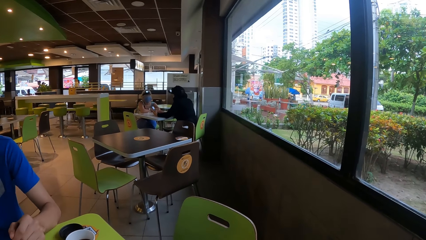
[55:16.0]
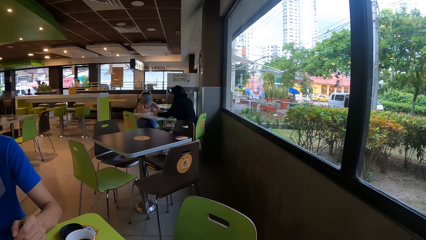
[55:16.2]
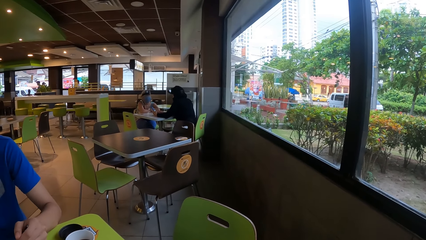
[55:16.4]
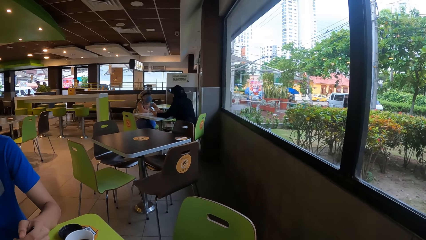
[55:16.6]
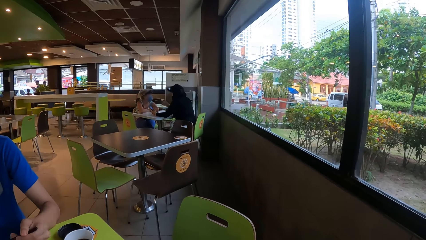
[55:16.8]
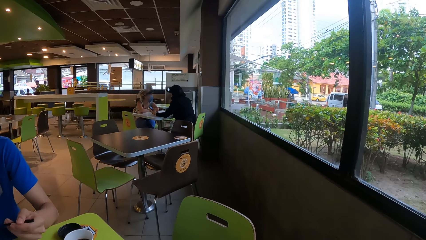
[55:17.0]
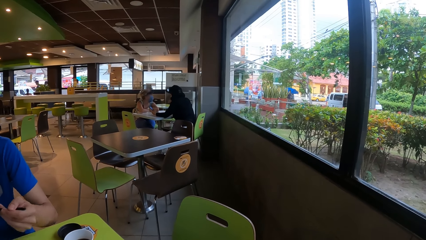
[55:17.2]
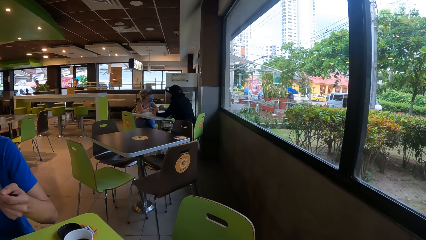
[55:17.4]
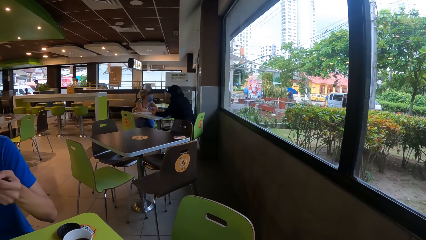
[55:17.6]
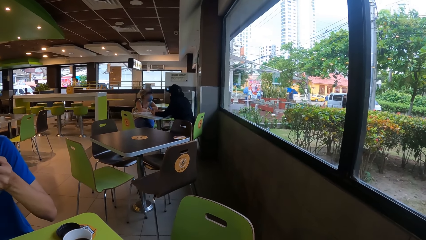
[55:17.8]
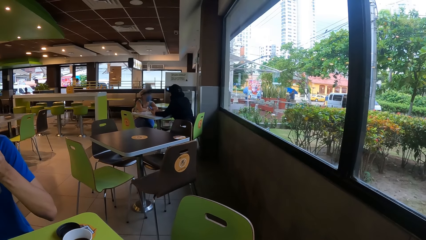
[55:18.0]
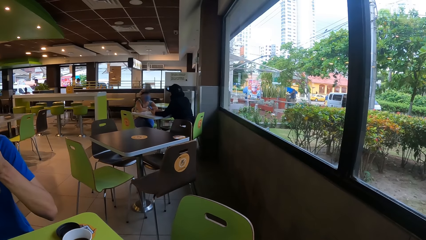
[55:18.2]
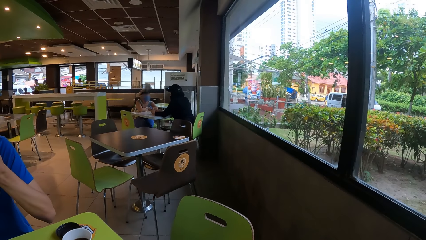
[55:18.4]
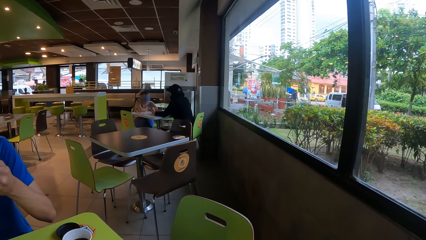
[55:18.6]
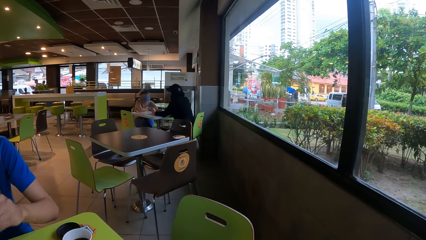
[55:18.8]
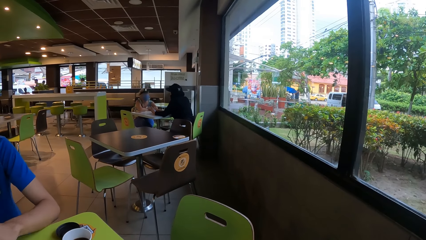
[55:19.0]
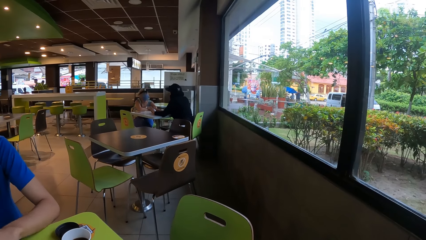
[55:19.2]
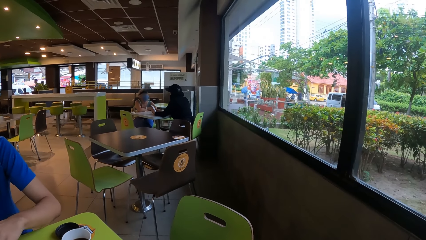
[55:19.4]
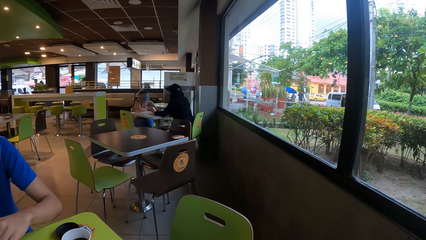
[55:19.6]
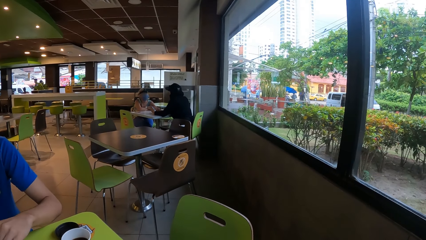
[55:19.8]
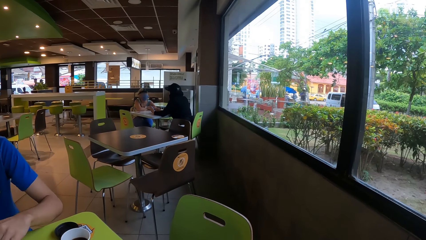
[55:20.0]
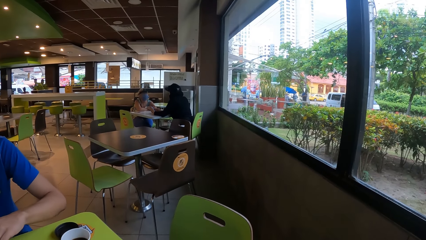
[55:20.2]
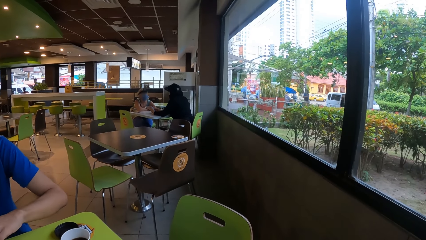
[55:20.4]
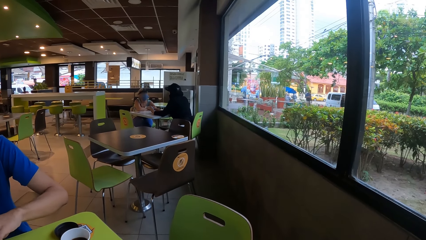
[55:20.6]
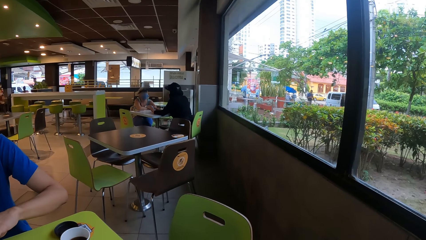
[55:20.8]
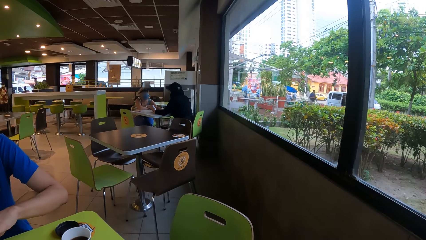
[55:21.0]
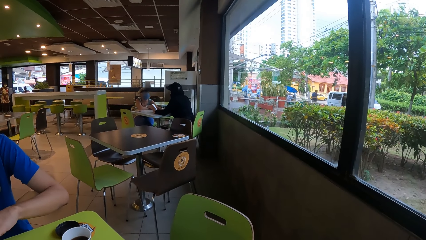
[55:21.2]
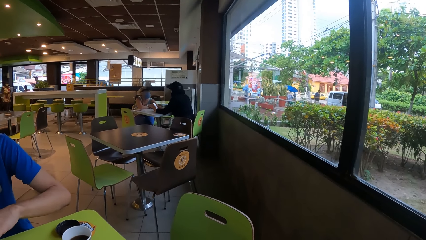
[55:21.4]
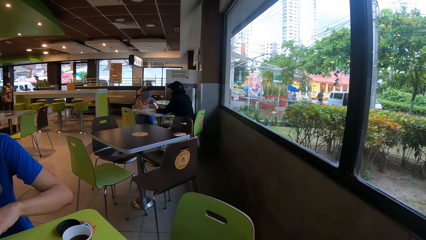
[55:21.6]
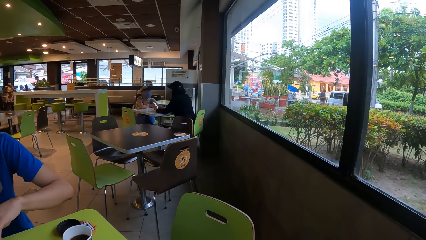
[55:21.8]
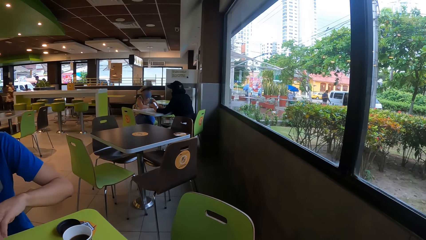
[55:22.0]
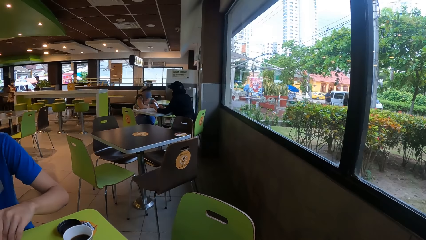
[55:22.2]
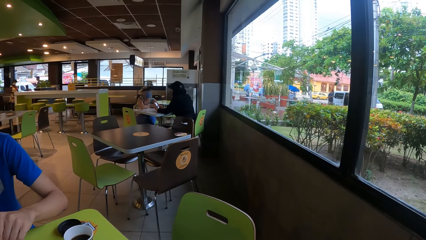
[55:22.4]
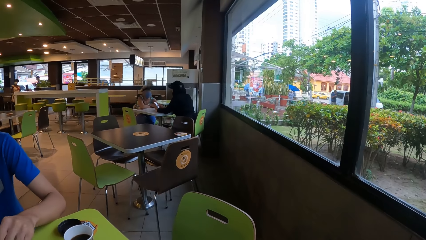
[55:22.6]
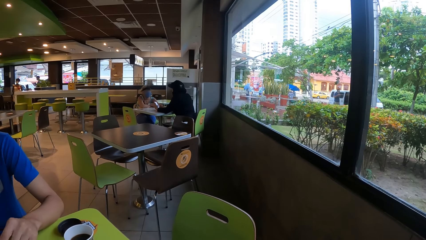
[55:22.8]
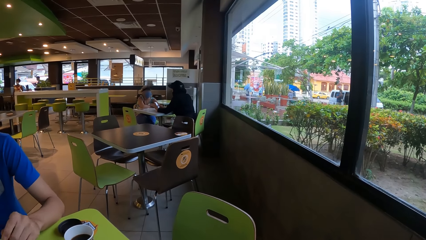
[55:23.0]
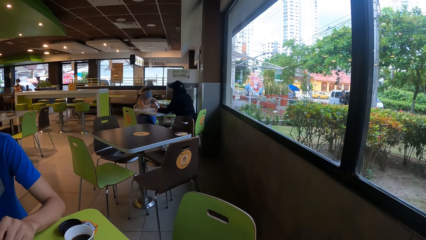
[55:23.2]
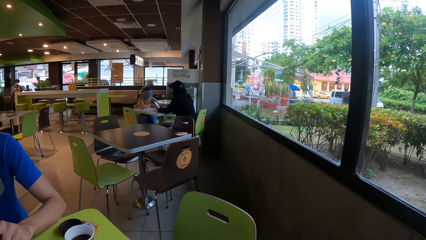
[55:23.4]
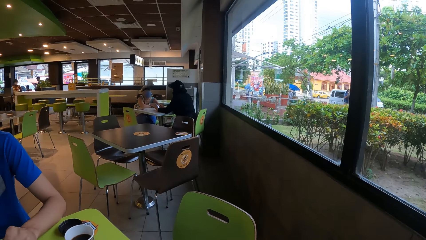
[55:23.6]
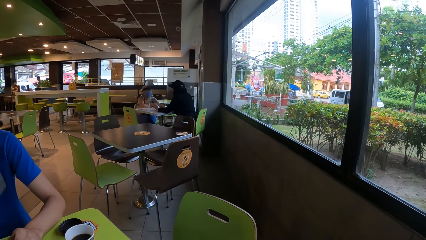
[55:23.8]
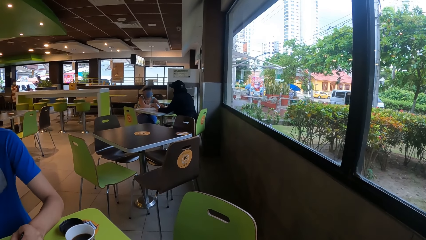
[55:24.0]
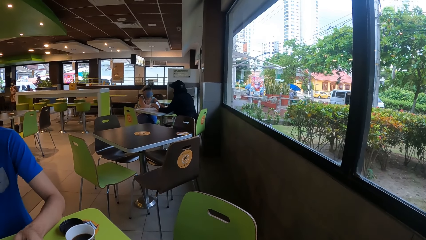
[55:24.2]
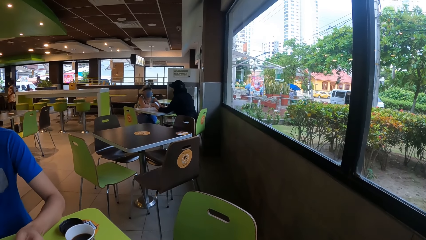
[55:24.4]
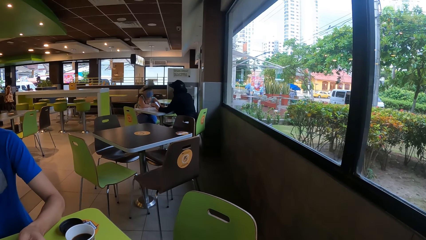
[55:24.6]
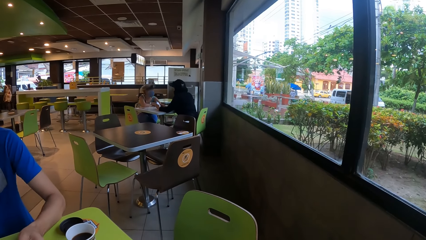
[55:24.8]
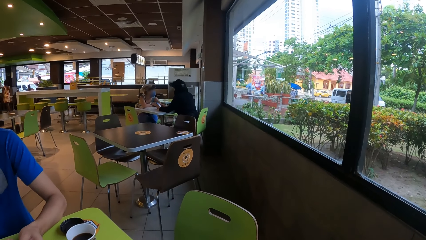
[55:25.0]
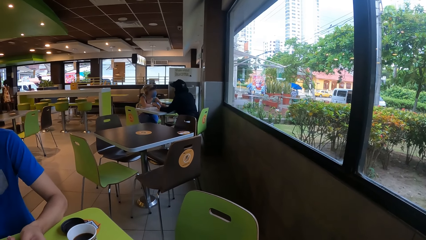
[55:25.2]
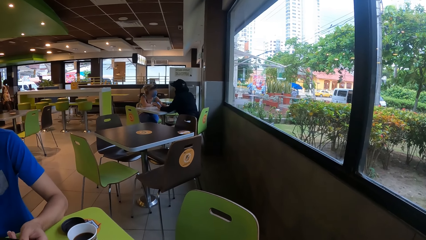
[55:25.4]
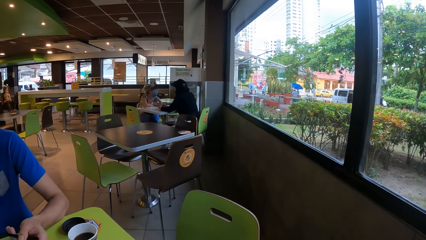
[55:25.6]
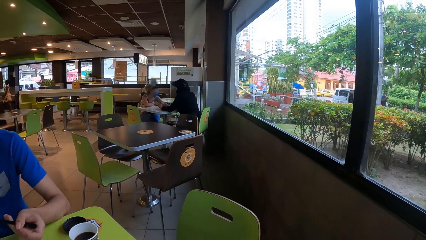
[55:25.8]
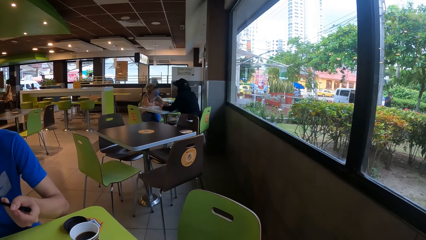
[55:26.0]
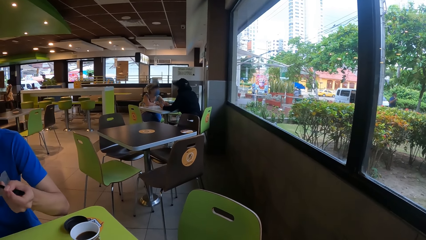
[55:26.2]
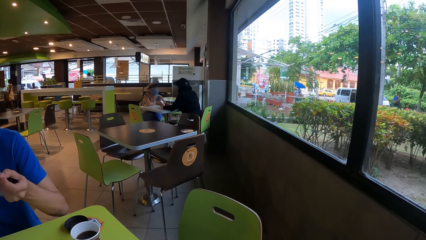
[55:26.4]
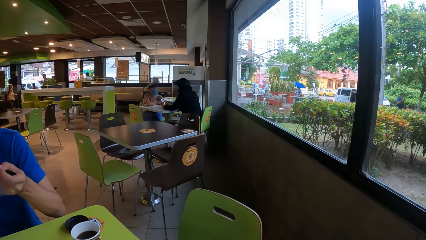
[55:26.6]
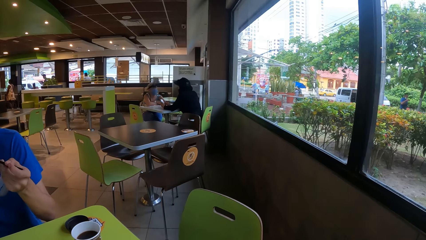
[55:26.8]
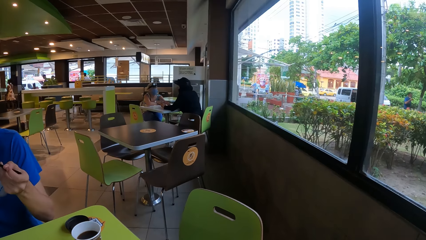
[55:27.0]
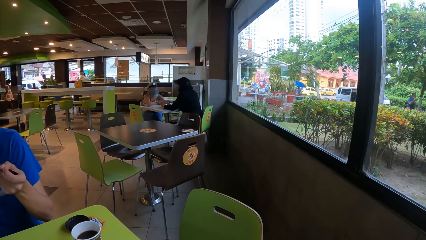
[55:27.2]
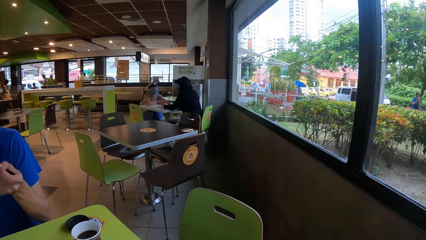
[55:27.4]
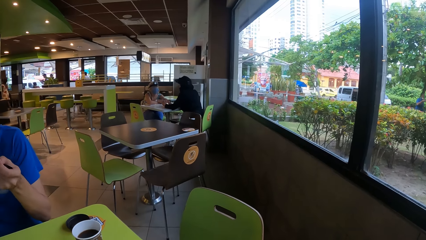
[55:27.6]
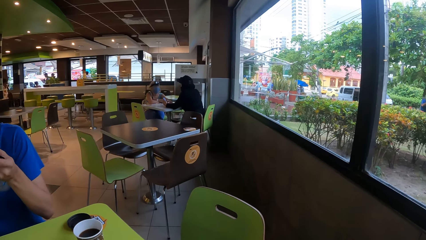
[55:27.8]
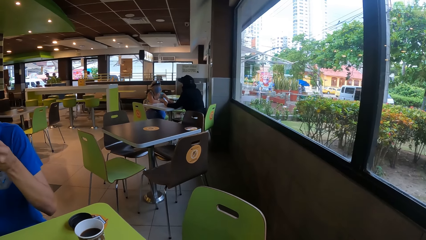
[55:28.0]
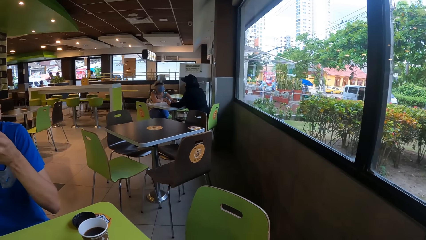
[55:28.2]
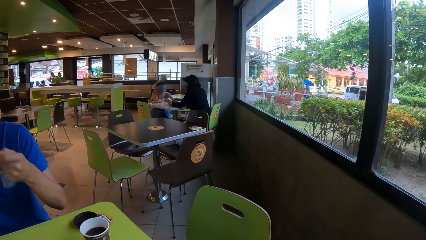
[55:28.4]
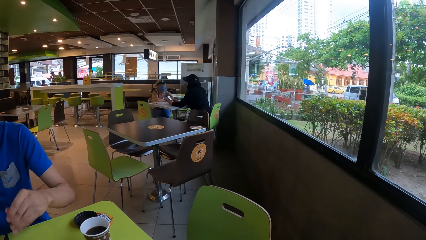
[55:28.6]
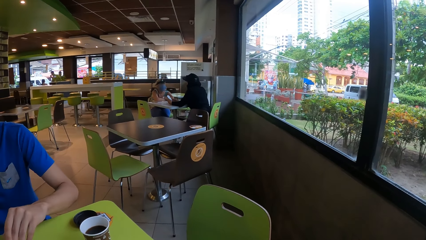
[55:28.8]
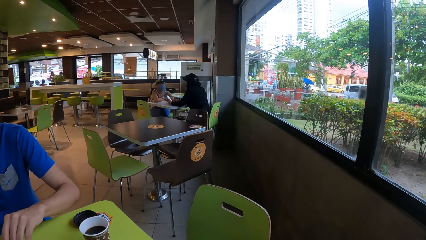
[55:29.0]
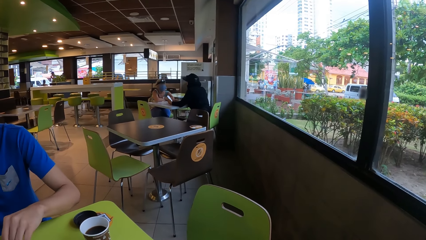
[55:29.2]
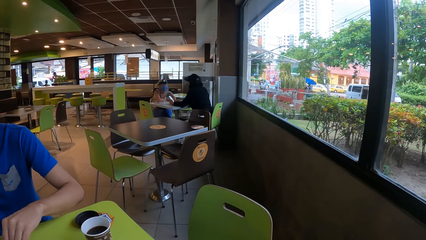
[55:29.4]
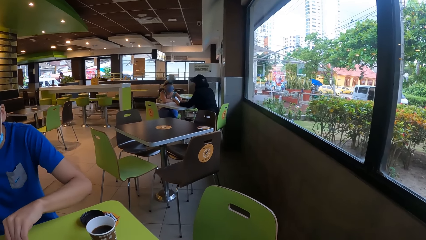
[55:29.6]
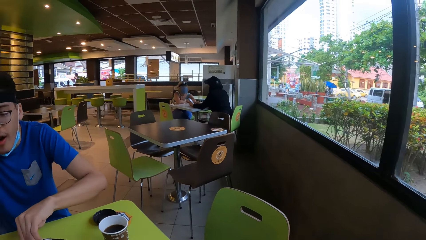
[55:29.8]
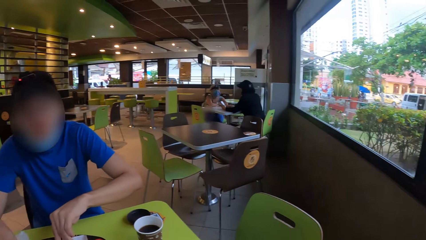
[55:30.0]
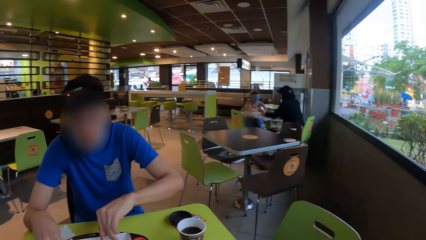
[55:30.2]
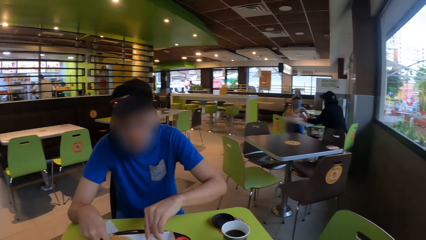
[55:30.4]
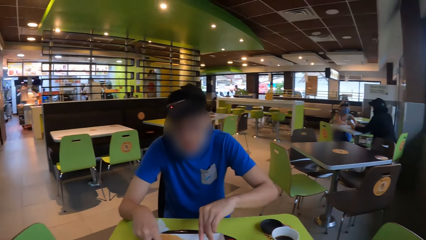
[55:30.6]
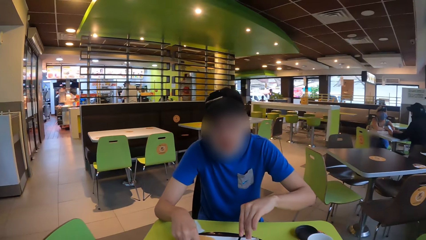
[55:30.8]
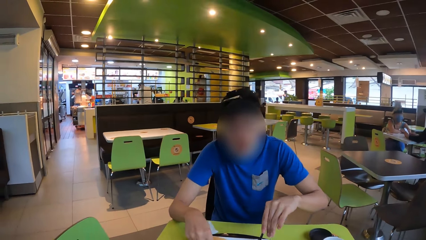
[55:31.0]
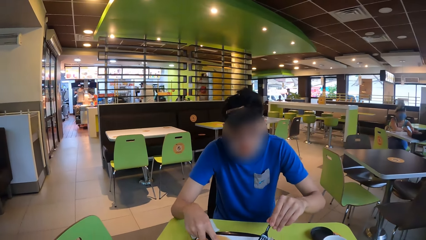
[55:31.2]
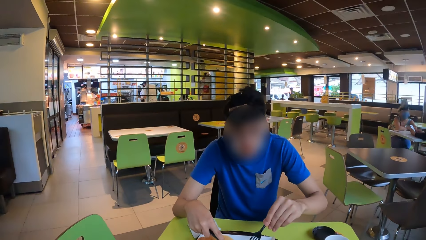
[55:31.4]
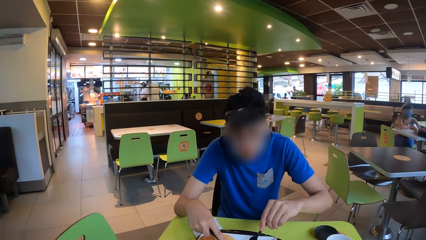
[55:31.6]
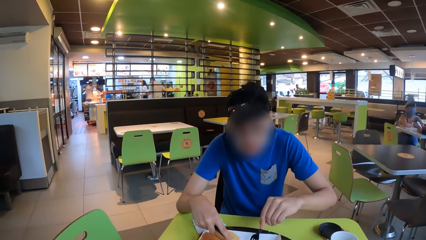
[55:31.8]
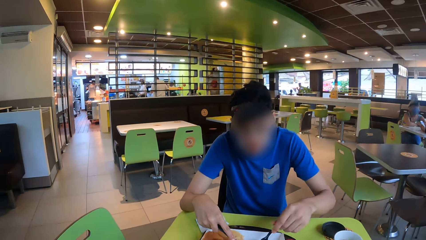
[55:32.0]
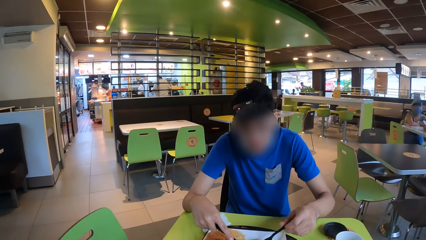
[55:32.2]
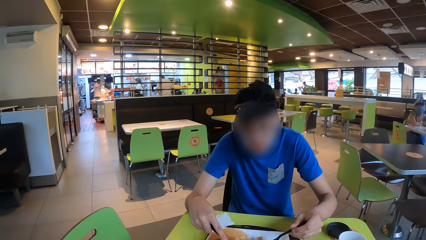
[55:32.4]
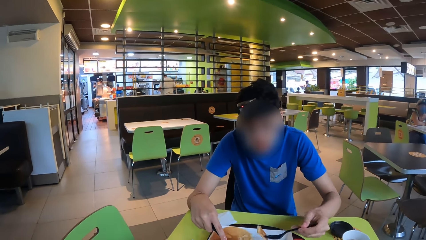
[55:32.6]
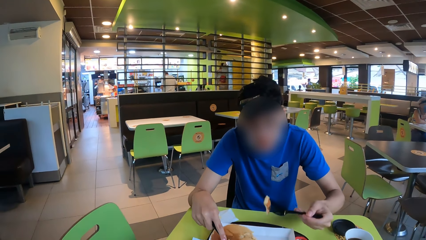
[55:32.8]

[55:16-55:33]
A man eats a pancake. The man lifts up his left hand. The man eats food.
